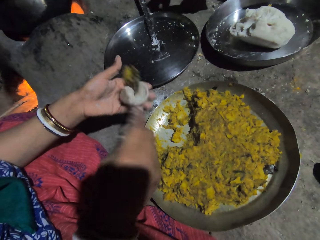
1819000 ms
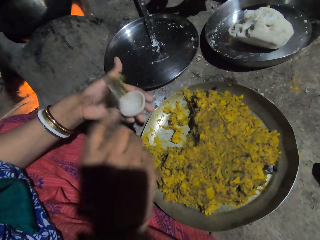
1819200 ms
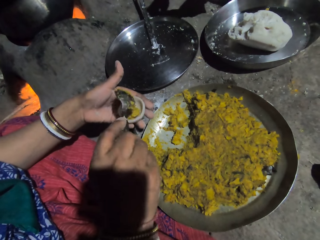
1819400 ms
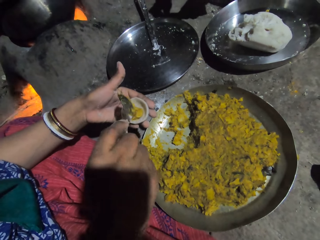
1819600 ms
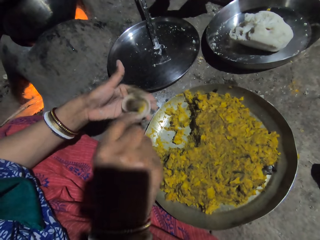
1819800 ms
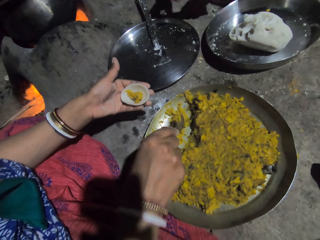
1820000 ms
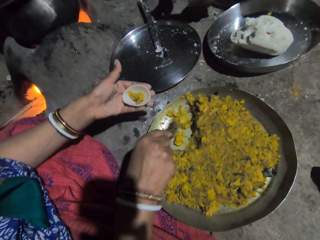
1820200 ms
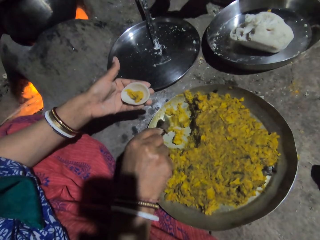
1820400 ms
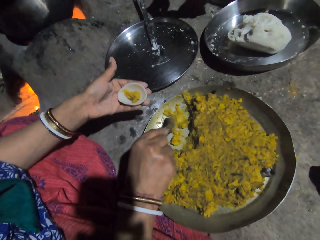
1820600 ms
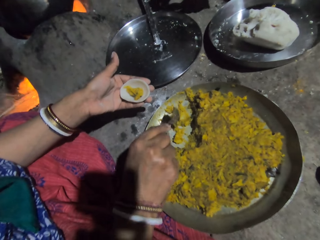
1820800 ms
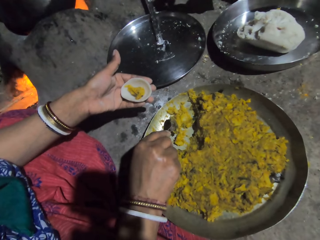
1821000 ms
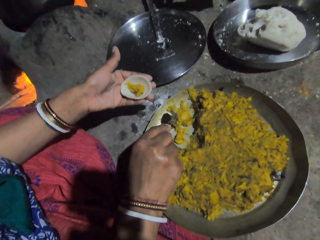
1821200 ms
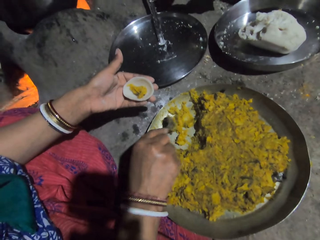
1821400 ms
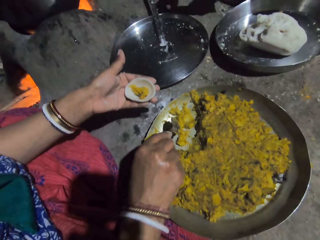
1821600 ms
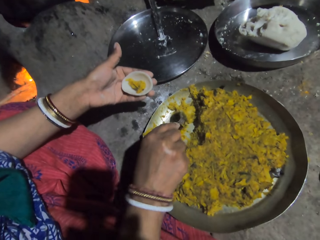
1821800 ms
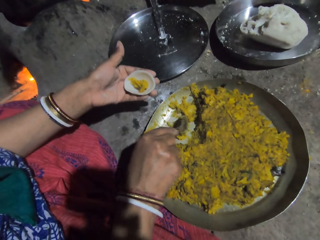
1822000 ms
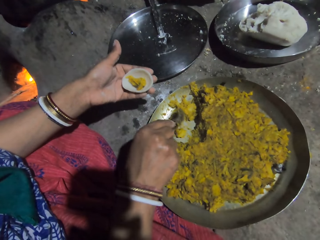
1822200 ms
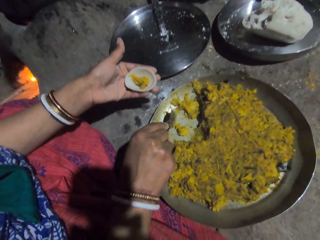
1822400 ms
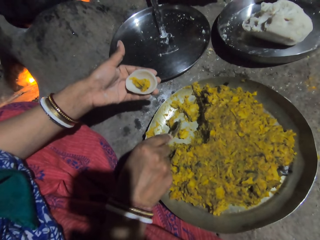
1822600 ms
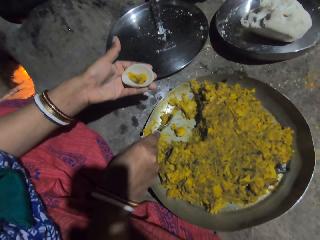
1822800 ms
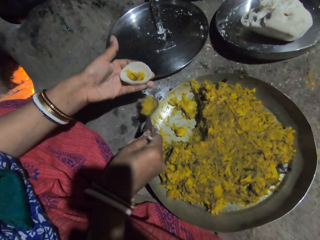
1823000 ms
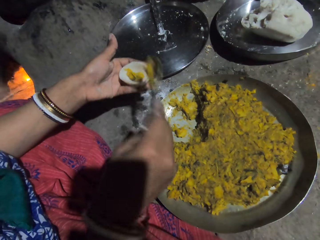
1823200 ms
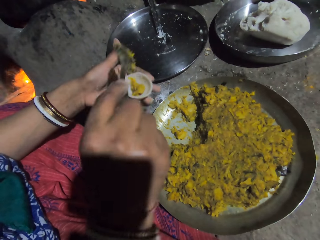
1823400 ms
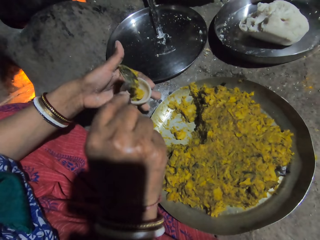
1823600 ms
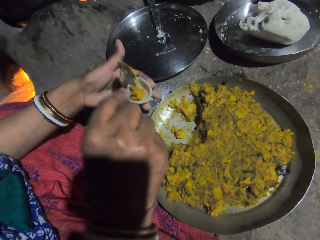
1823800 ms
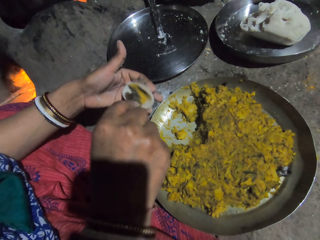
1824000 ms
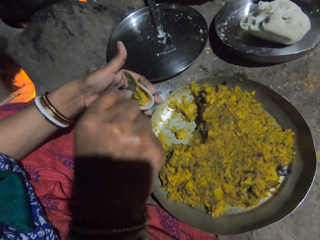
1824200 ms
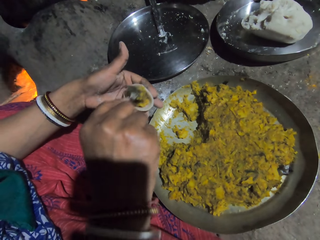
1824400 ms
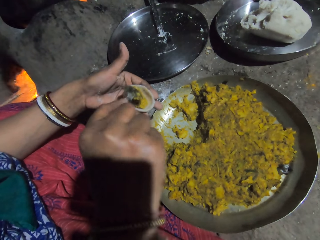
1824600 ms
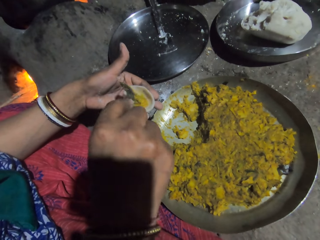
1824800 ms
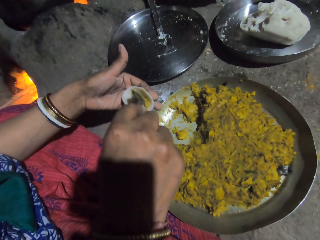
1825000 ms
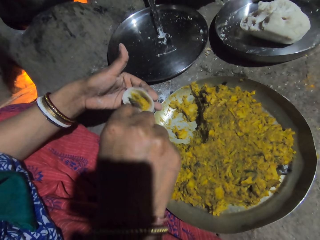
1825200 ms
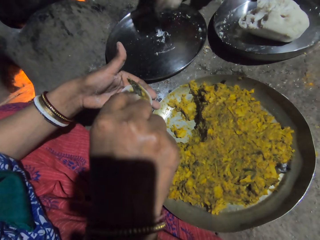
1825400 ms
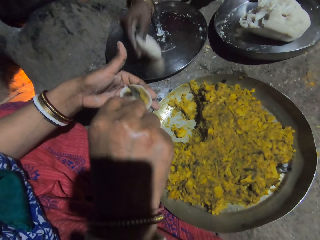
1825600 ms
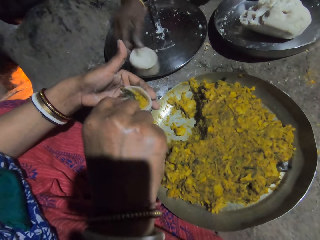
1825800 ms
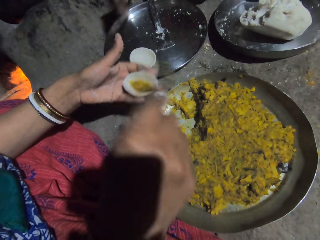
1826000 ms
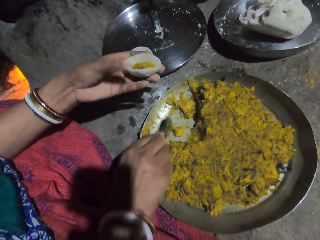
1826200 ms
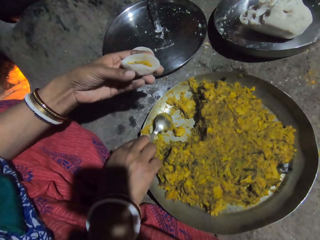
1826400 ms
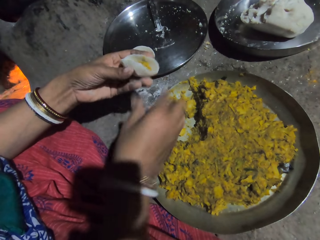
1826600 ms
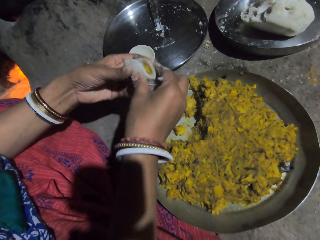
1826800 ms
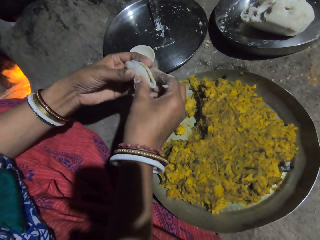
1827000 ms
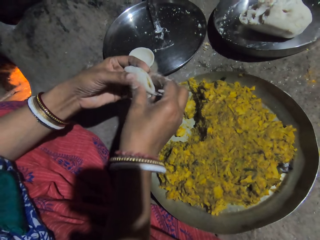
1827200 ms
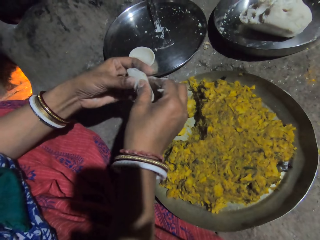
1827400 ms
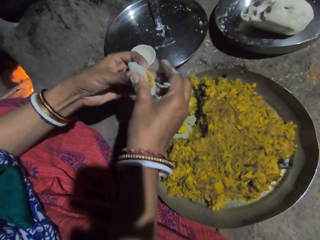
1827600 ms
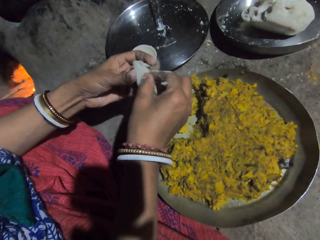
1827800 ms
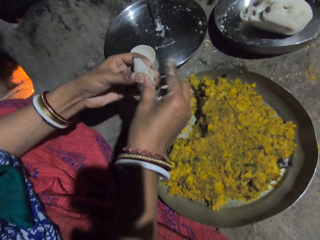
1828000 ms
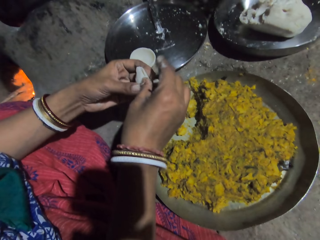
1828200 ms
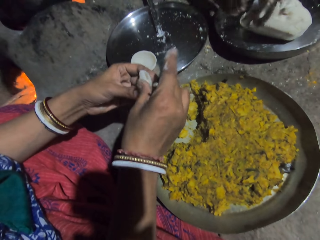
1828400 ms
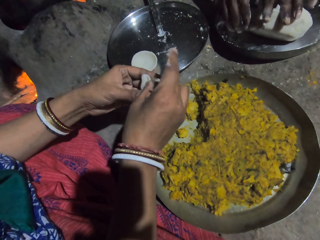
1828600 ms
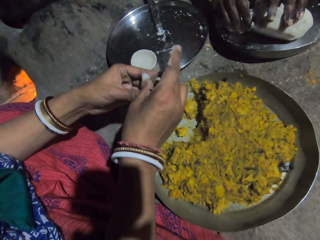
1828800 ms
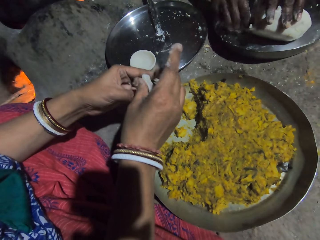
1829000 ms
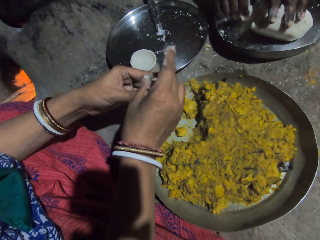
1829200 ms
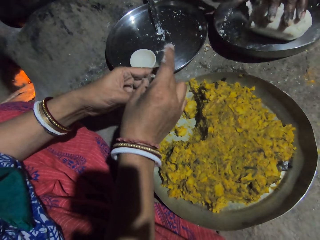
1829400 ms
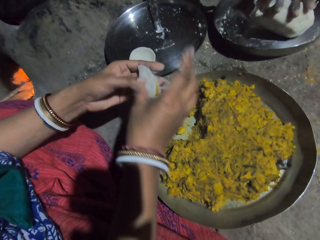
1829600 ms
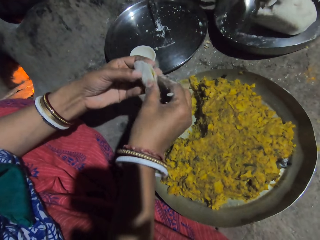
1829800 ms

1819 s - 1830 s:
A woman puts food on the mashed food and holds the mashed food. The woman divides the food in the platter with a spoon and holds the mashed food. The woman scoops the food in the platter with the spoon and holds the mashed food. The woman puts the food on the mashed food and holds the mashed food. The woman presses the food with the spoon. The woman puts the spoon on the platter and holds the mashed food. The woman folds the mashed food and seals the mashed food edge.

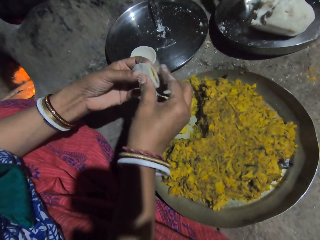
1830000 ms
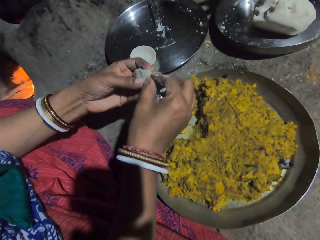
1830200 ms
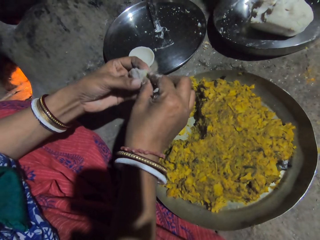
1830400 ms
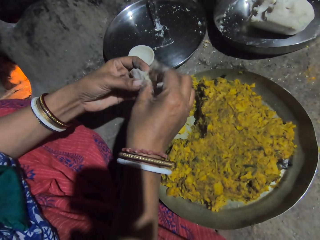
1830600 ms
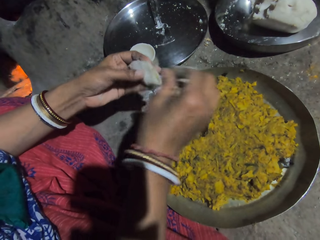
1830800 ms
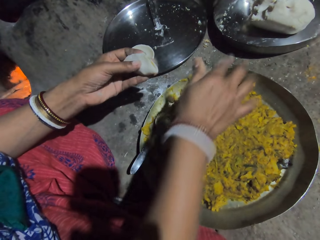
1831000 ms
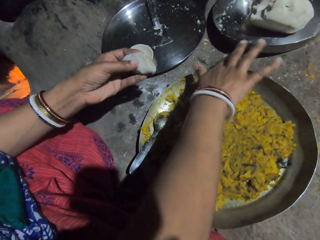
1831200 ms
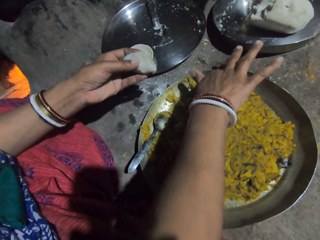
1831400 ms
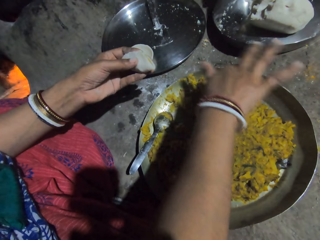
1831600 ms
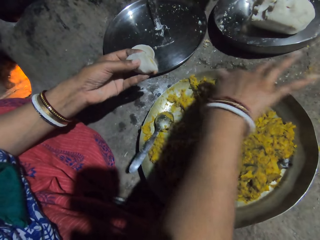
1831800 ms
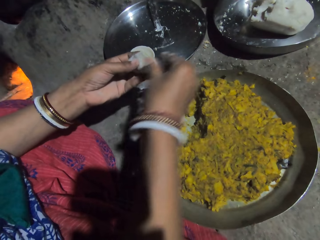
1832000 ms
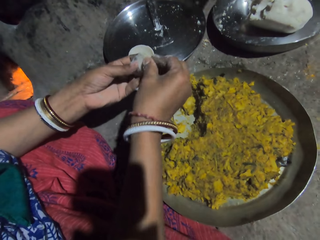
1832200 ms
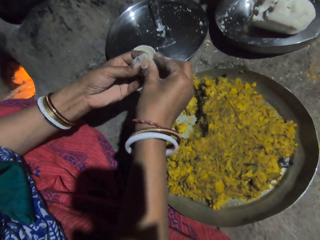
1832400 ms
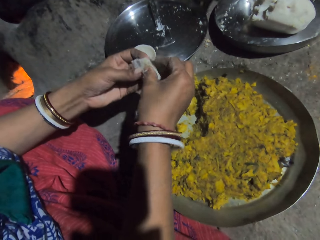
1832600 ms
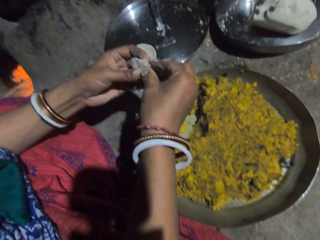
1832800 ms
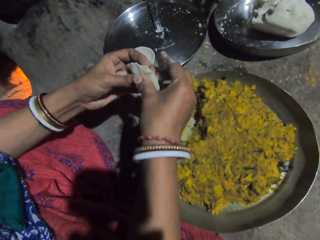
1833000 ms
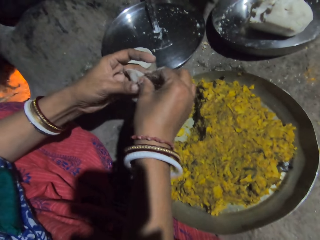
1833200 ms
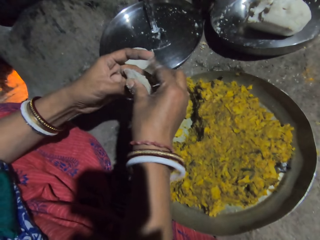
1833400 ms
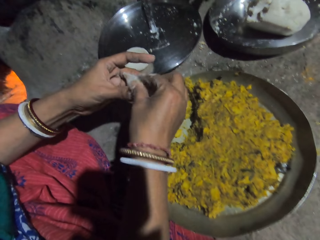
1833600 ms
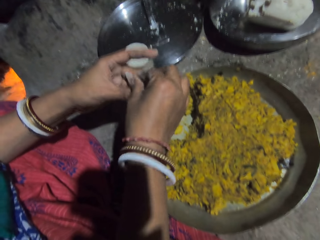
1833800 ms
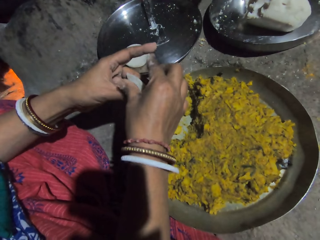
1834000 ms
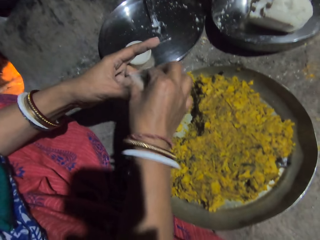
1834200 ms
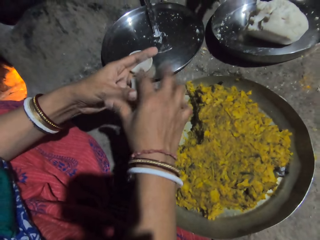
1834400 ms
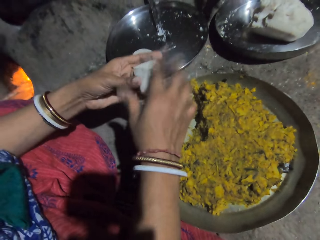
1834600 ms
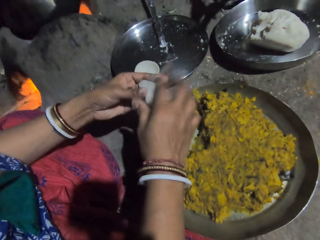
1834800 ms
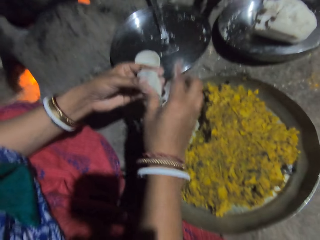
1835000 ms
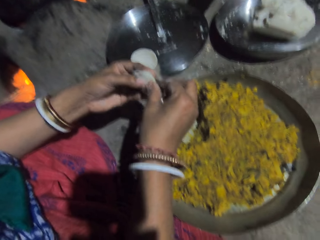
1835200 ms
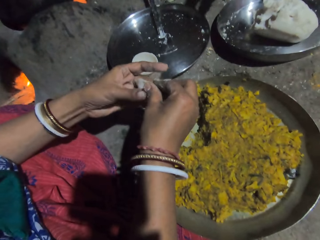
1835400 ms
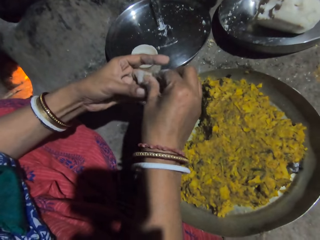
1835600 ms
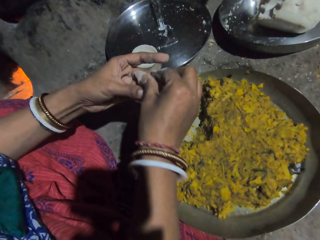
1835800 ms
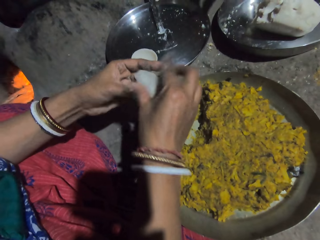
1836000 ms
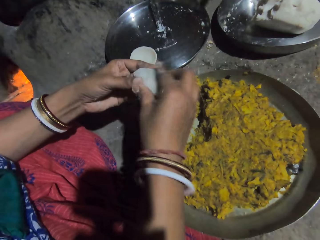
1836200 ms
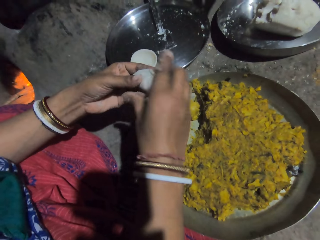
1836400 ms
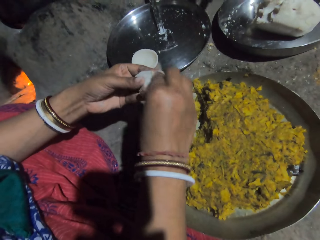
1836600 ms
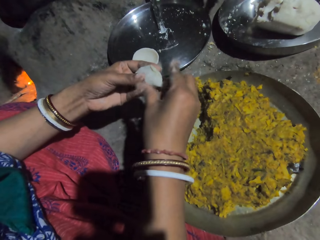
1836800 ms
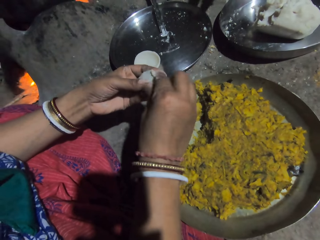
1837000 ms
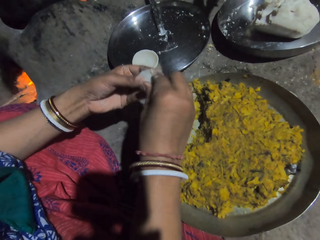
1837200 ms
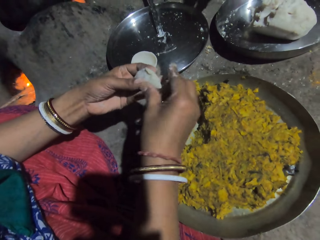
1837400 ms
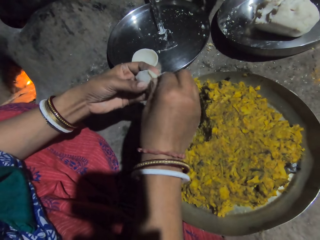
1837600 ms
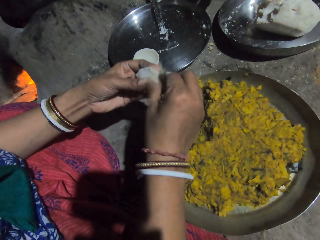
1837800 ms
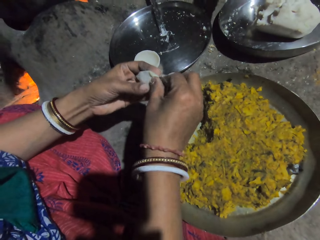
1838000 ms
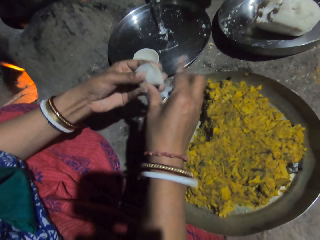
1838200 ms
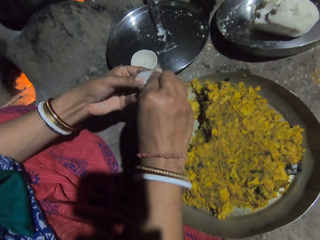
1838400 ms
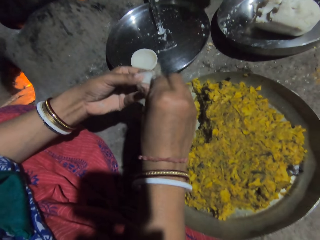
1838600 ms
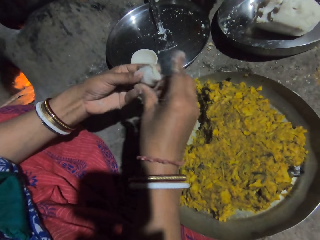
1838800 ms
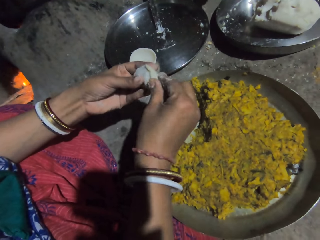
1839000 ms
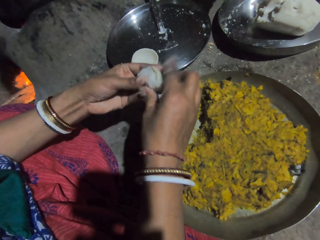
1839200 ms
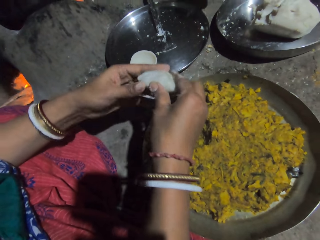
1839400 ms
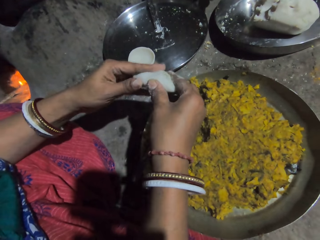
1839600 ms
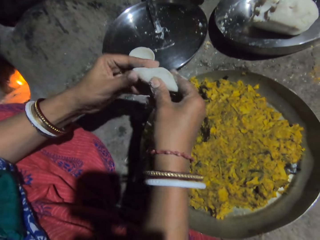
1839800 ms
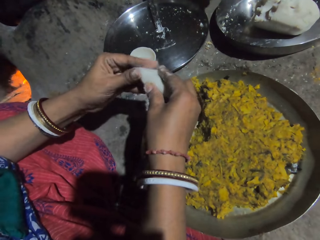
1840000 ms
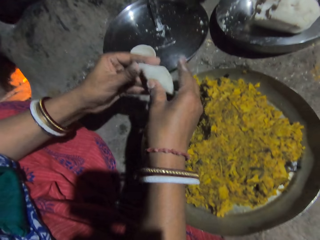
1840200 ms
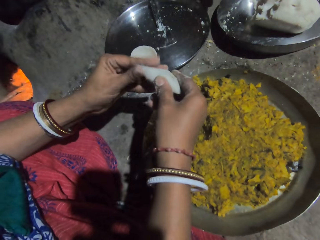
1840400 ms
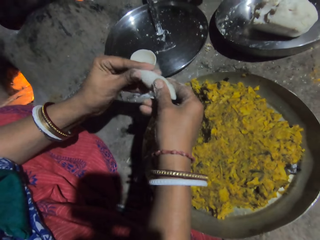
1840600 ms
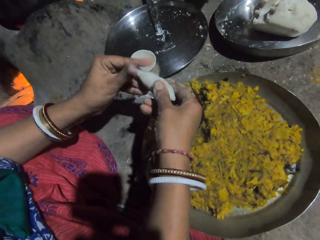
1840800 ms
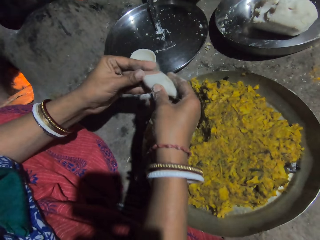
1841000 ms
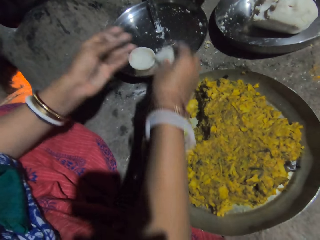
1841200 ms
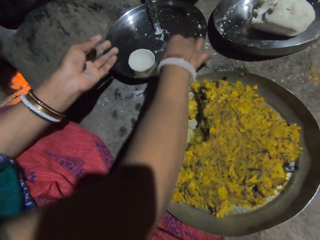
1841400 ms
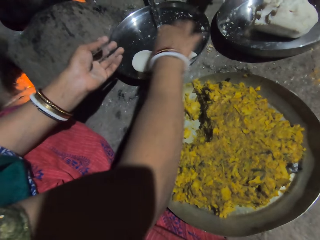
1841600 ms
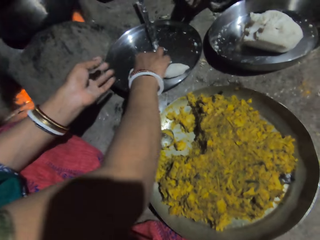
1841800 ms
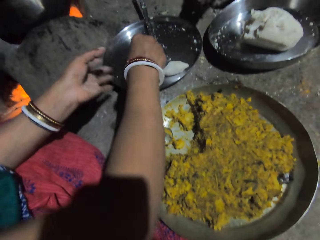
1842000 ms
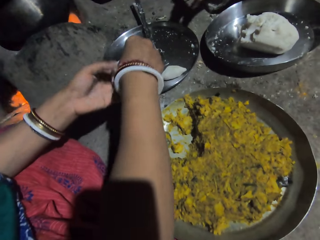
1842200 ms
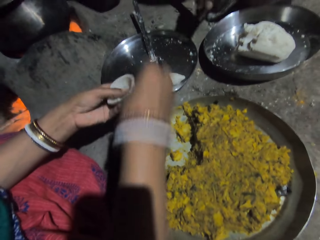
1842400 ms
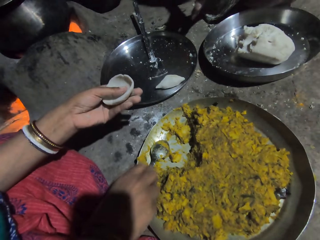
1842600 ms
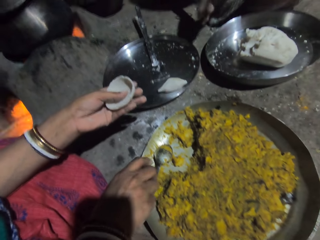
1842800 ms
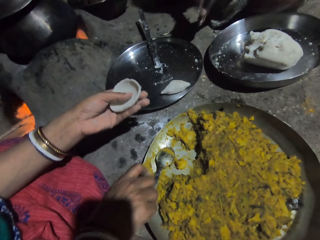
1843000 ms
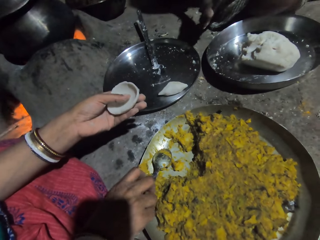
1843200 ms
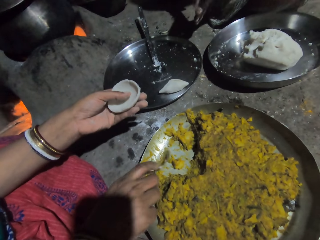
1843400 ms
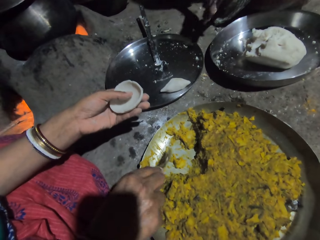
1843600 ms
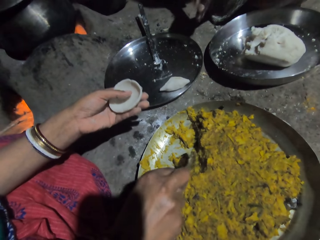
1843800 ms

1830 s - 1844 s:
A woman wipes her right index finger on the platter. She holds mashed food. She seals the mashed food edge. She folds the dough. She puts the folded dough on the tray. She grabs the mashed food on the platter. She grabs a spoon. She holds the mashed food.
